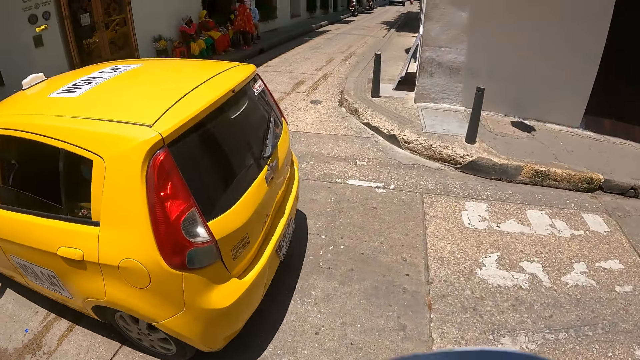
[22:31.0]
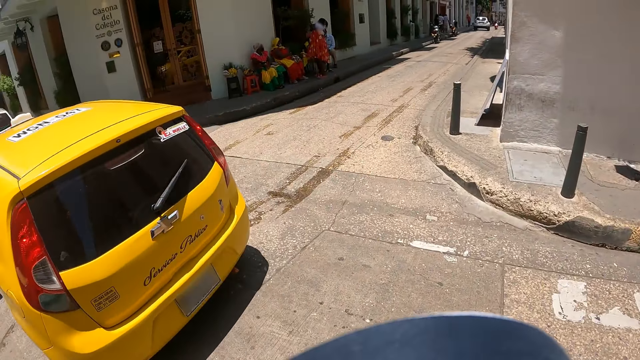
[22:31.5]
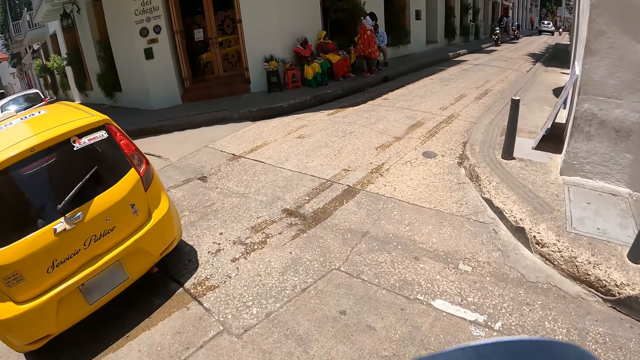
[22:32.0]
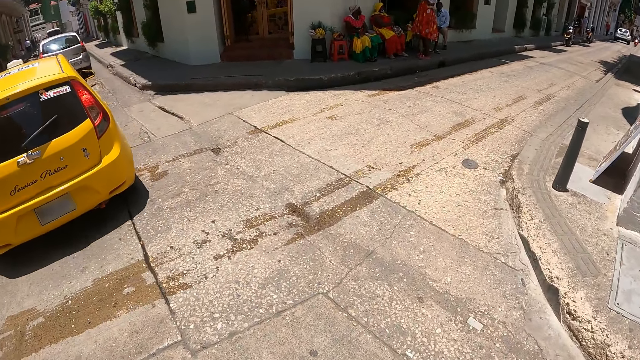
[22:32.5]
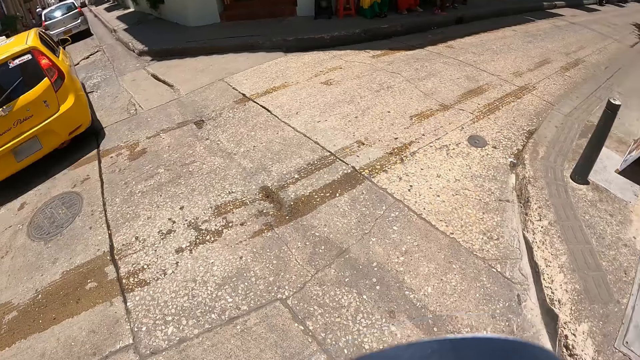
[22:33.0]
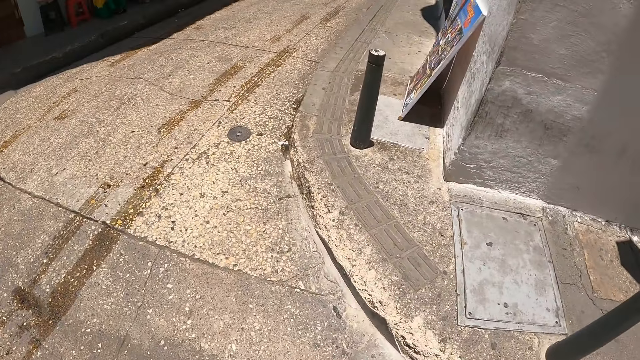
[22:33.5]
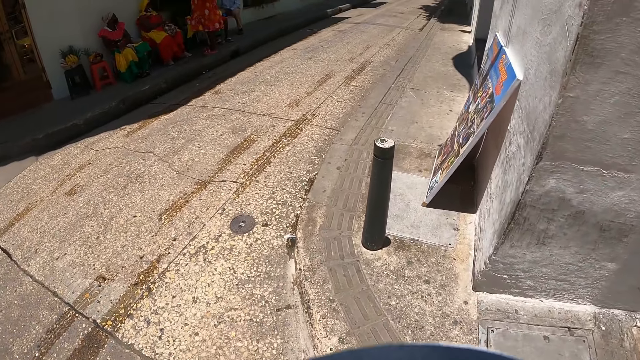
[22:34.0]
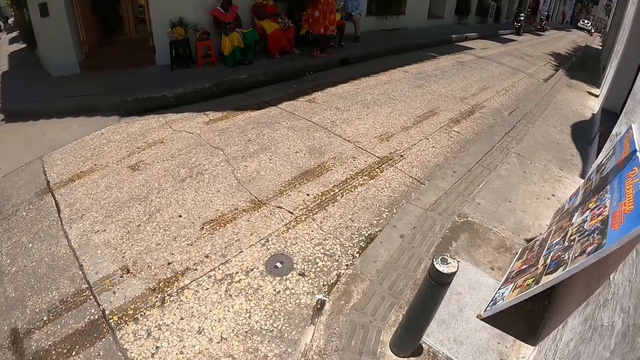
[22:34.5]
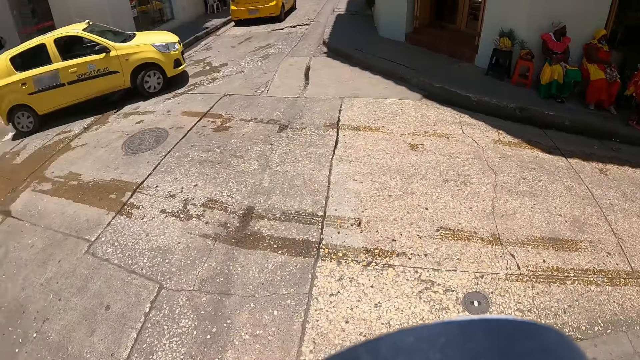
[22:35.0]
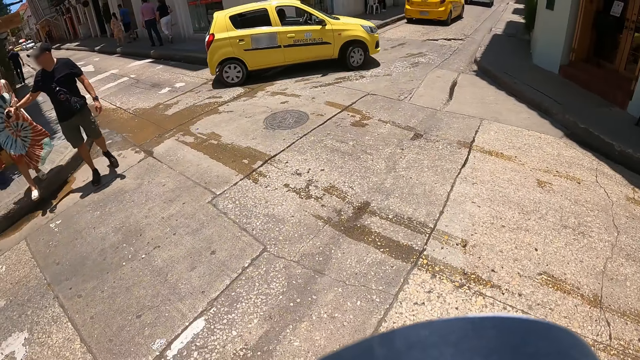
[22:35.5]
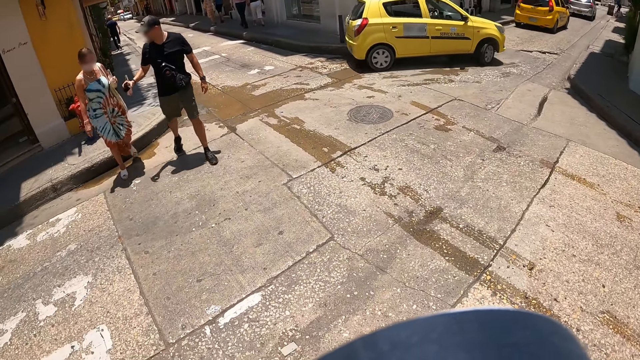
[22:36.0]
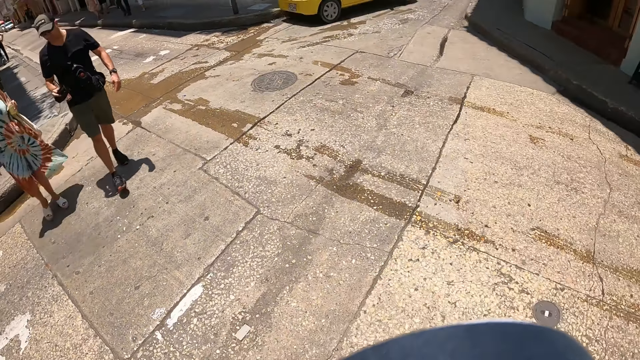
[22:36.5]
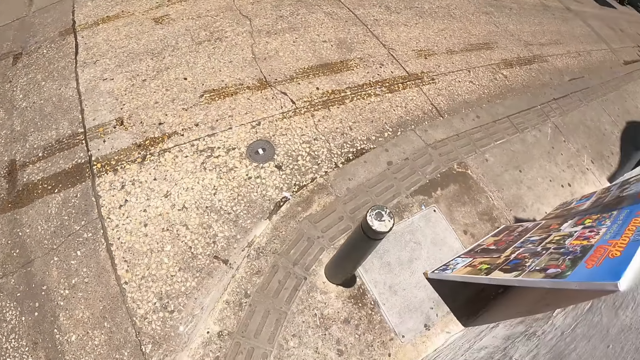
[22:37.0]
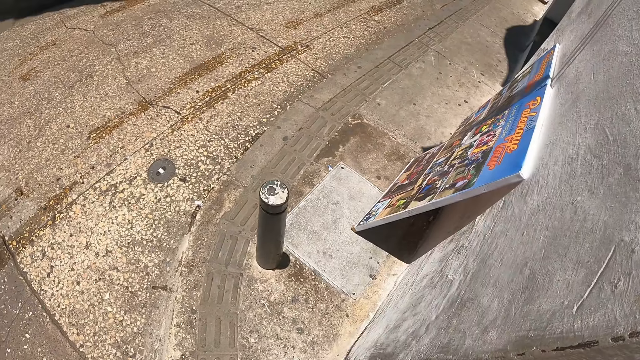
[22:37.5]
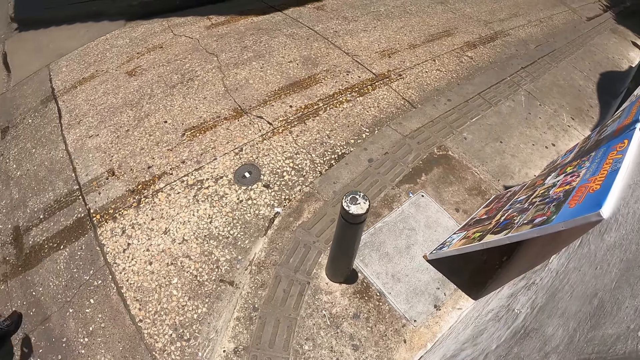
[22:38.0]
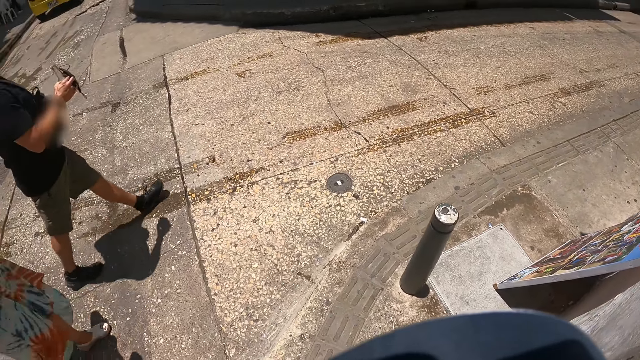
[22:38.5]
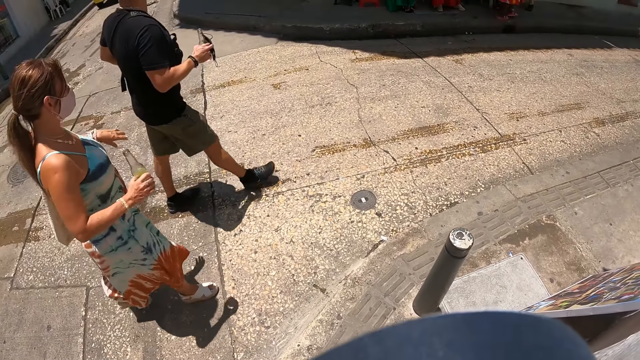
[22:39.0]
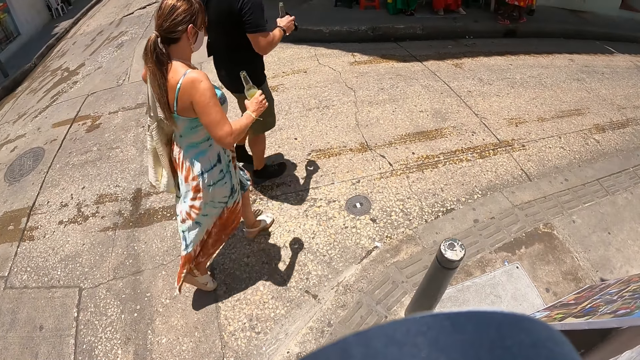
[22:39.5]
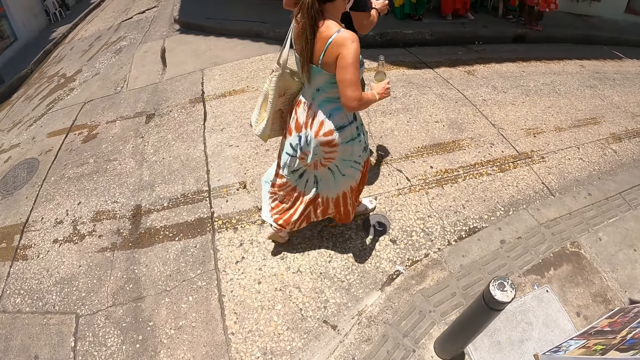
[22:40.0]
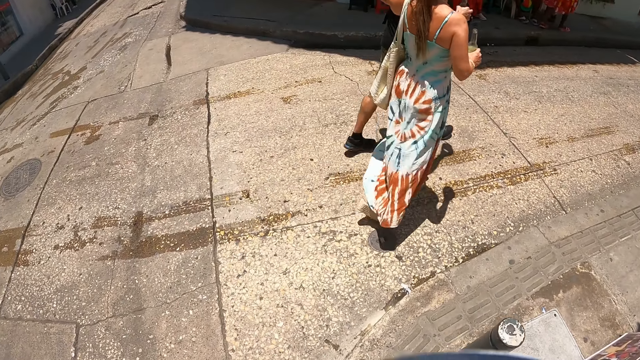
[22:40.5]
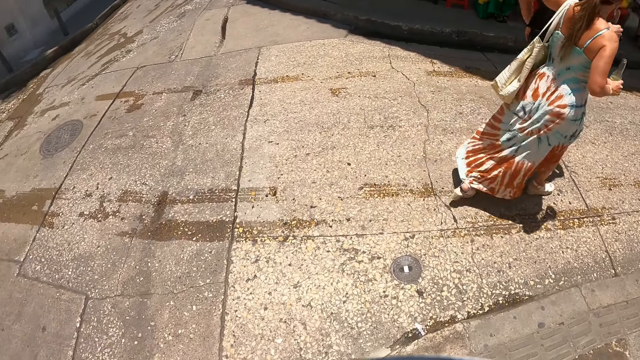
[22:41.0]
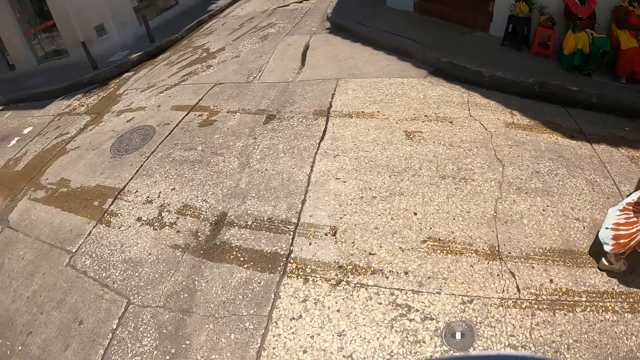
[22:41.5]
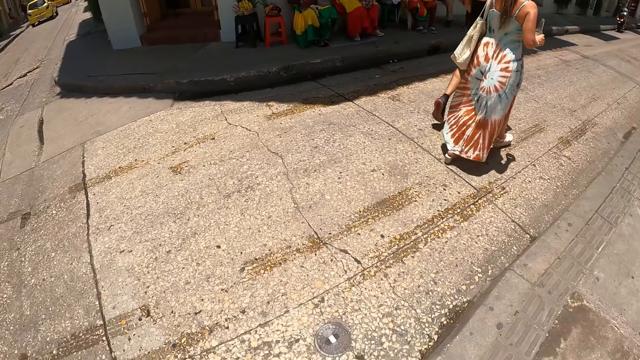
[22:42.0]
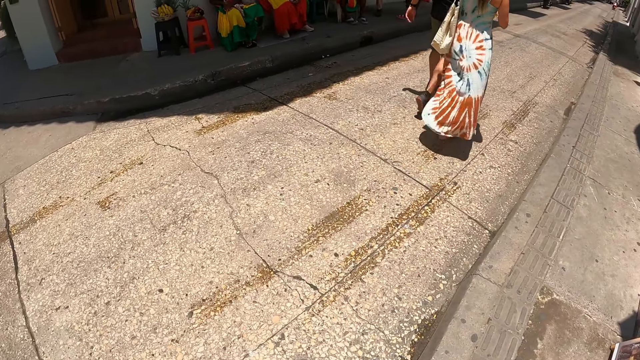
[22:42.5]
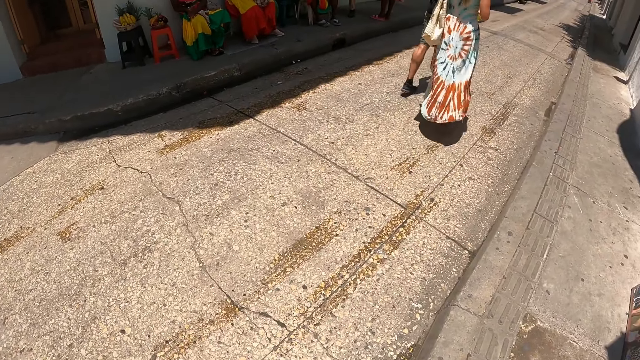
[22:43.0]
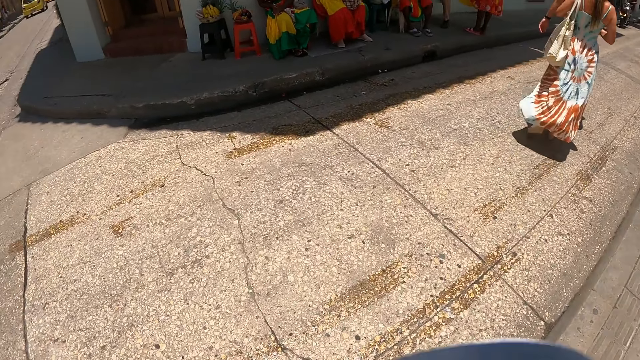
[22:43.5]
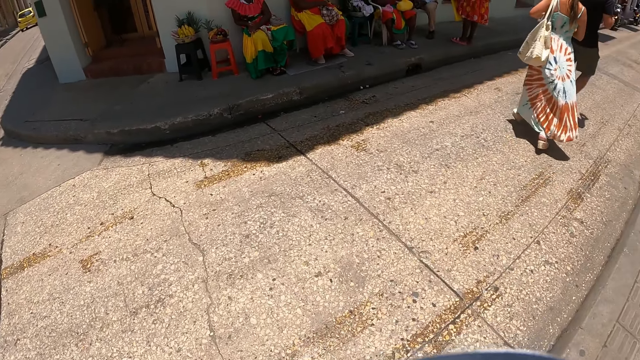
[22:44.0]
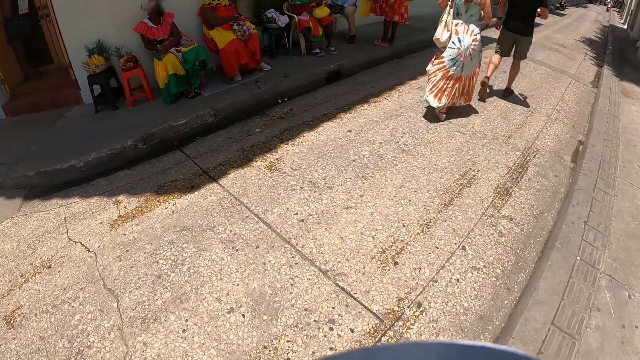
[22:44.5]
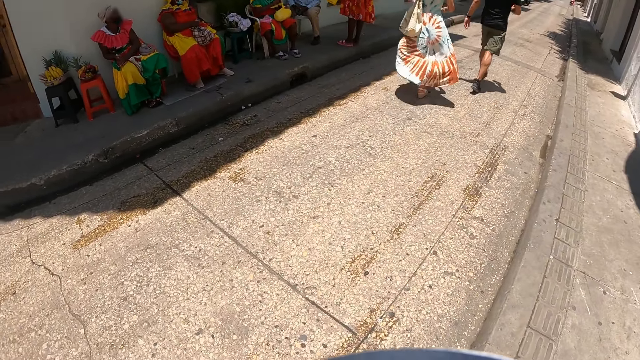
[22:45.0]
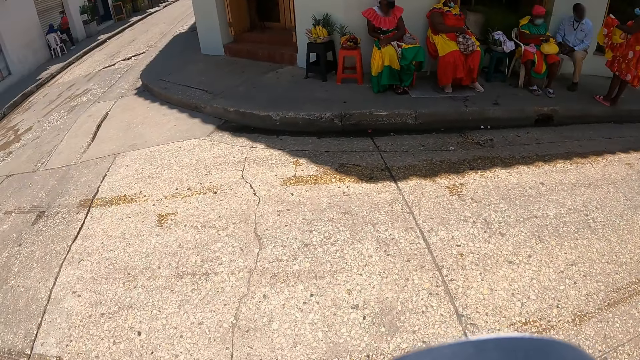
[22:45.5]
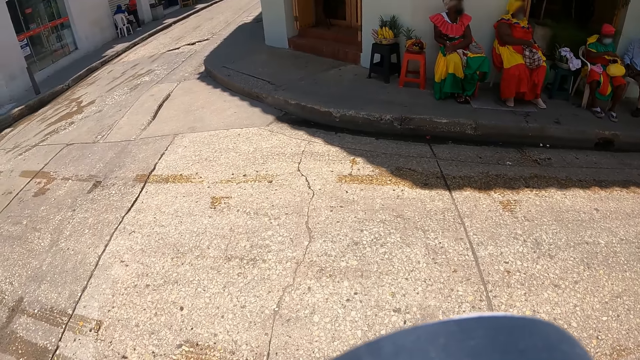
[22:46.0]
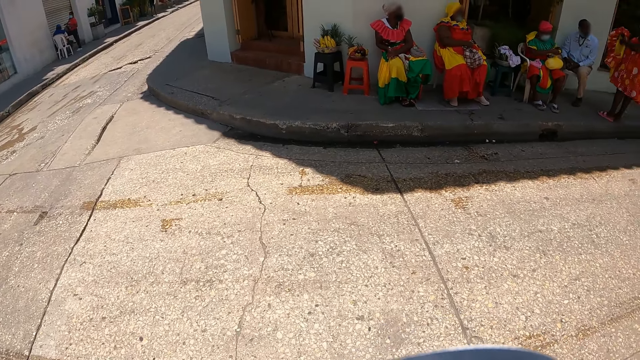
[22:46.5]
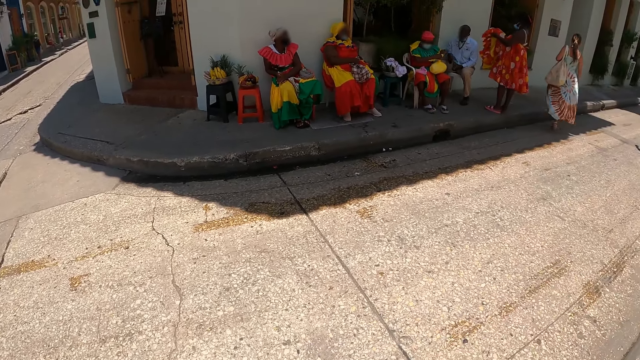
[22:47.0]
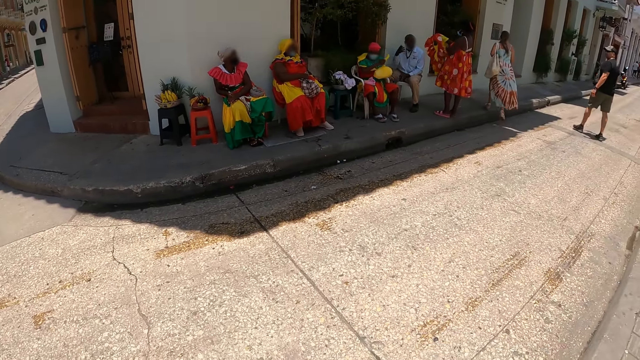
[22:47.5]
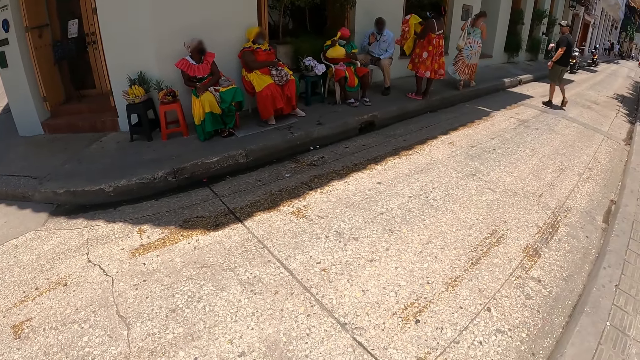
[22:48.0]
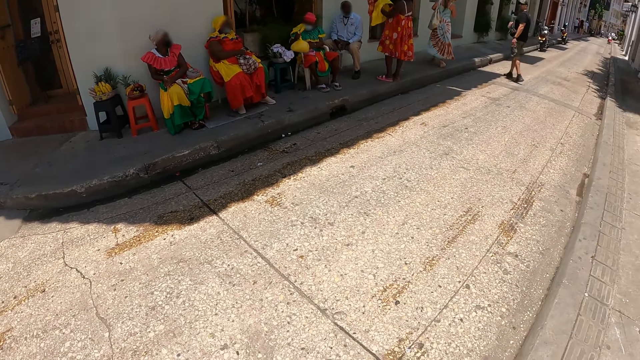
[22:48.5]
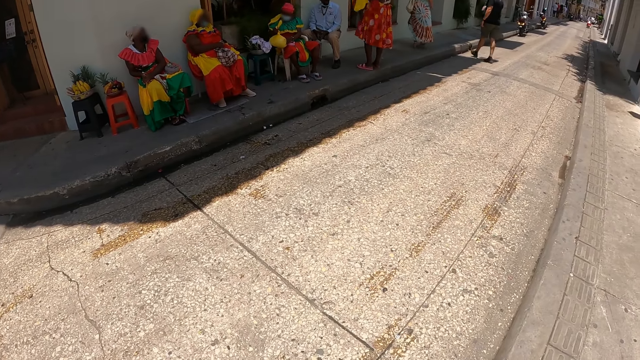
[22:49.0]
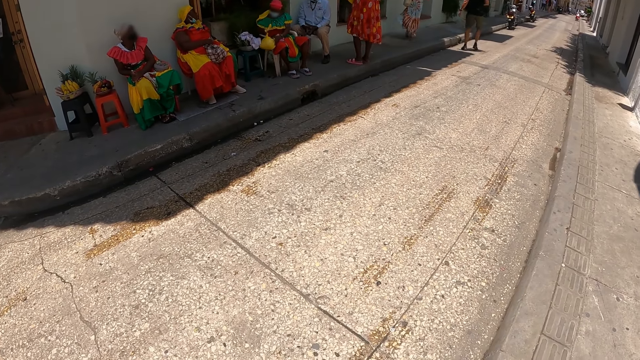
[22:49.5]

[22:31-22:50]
The camera wearer walks on the road. They look around. They look around again. They walk on the road.

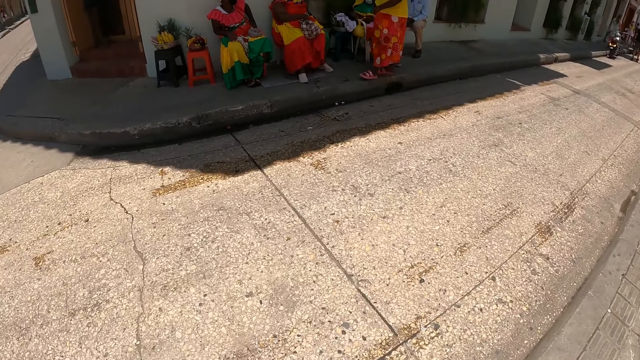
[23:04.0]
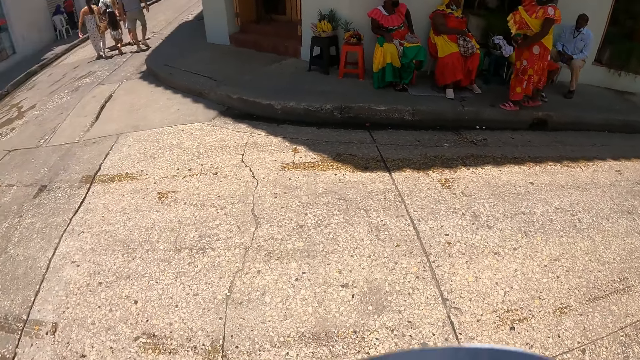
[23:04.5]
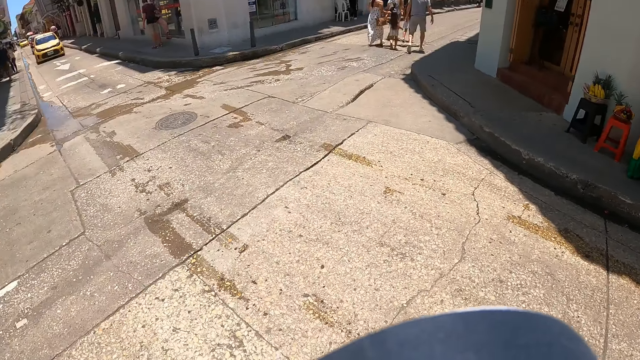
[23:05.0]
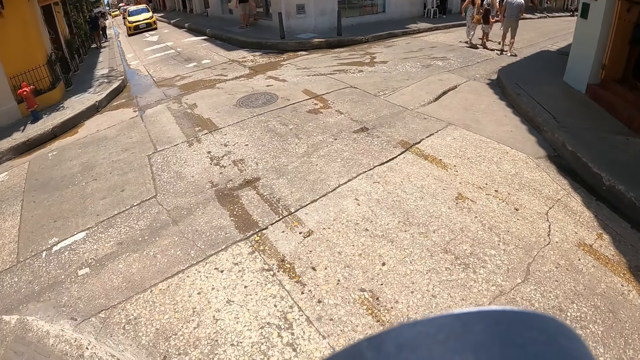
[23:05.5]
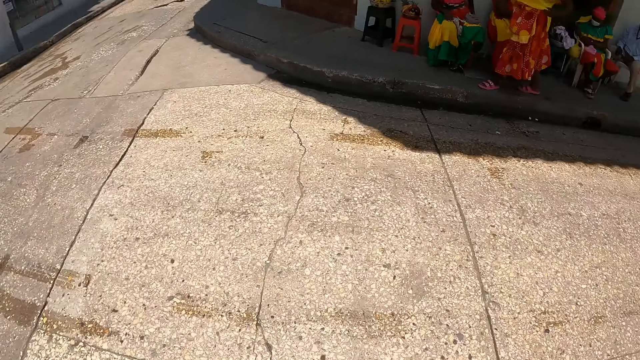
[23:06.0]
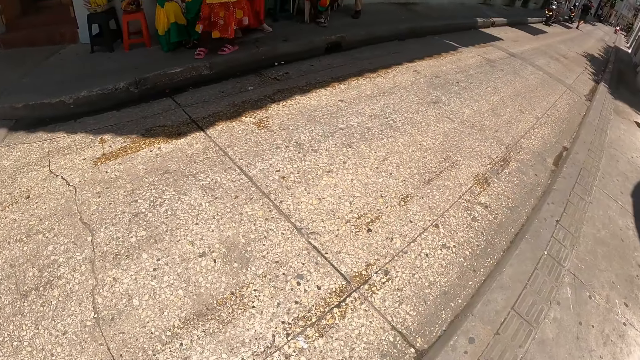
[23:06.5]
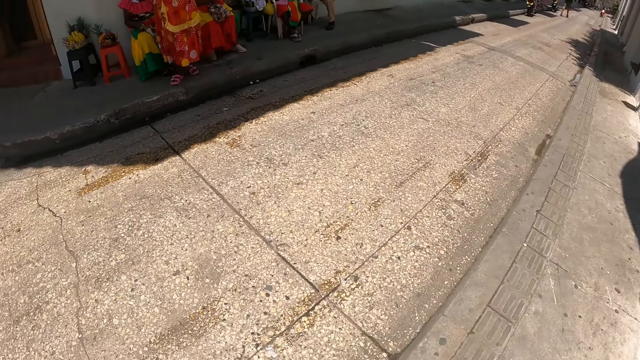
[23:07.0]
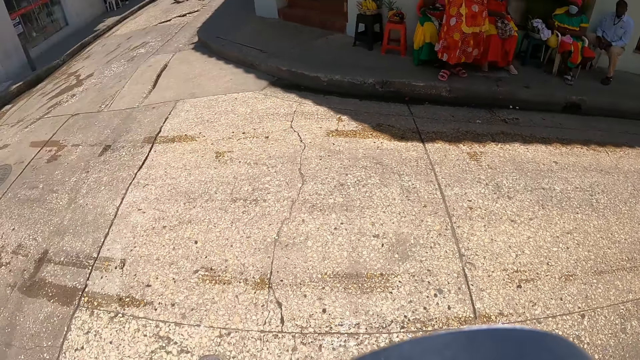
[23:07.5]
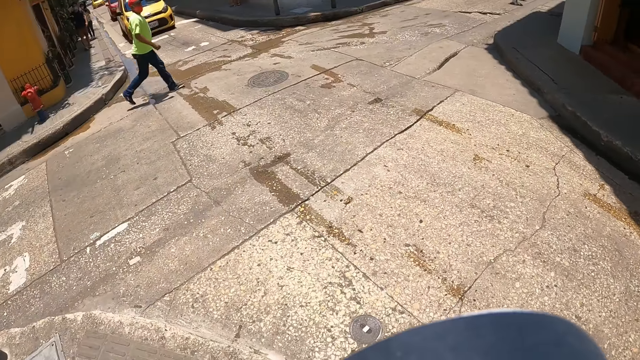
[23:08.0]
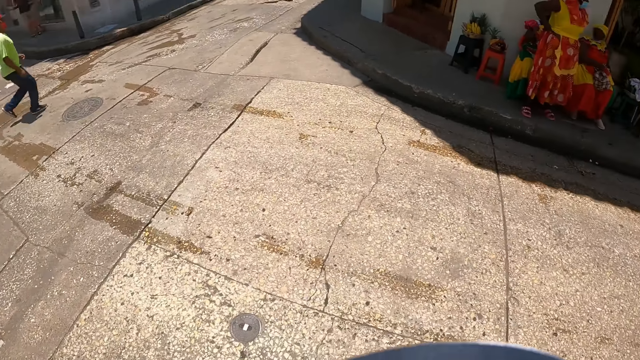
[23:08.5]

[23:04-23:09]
The camera wearer lifts the phone. They look around.
